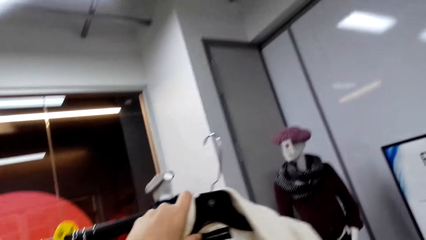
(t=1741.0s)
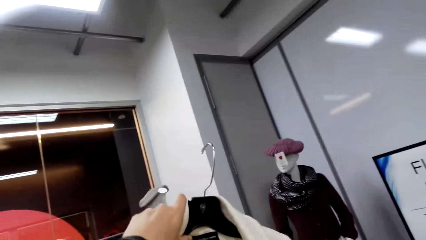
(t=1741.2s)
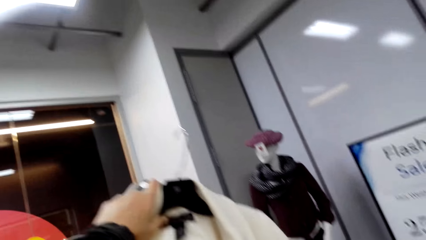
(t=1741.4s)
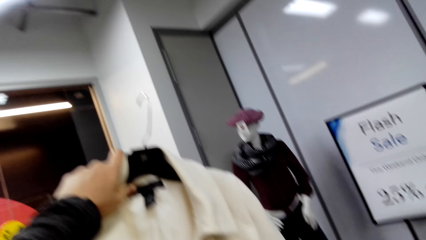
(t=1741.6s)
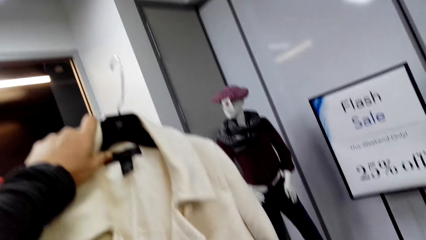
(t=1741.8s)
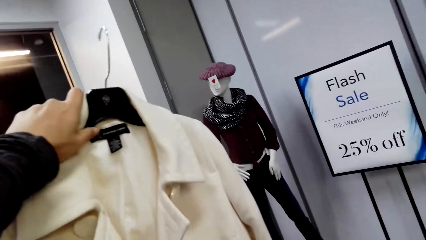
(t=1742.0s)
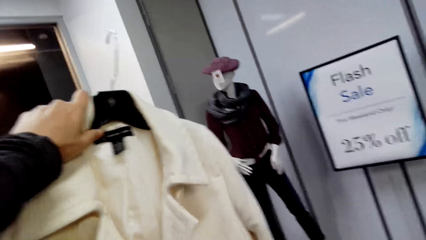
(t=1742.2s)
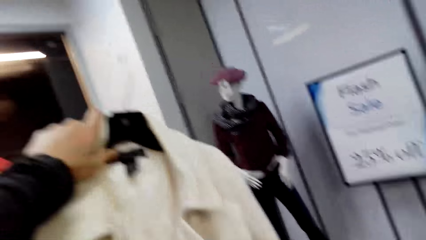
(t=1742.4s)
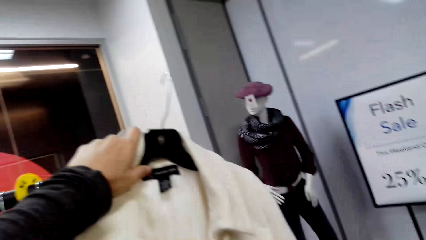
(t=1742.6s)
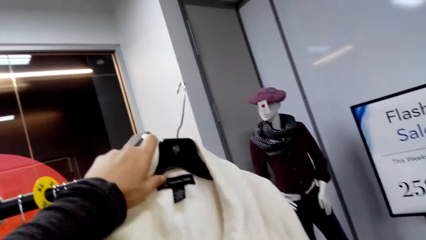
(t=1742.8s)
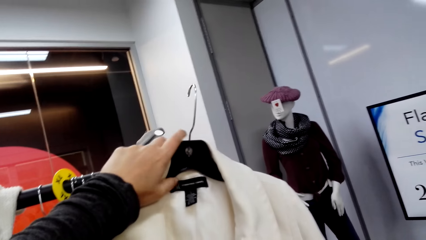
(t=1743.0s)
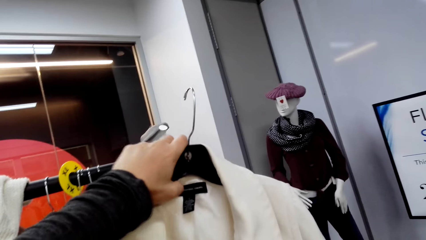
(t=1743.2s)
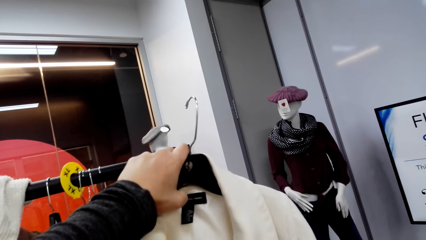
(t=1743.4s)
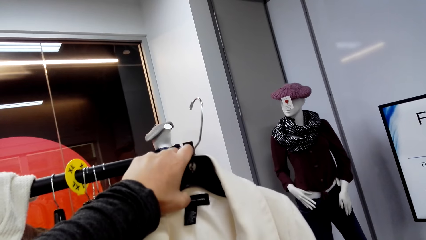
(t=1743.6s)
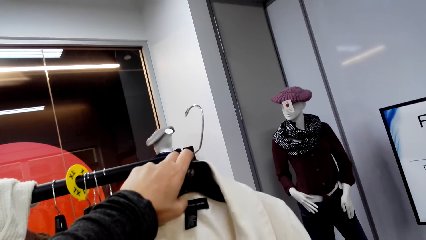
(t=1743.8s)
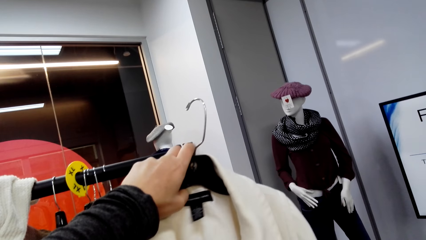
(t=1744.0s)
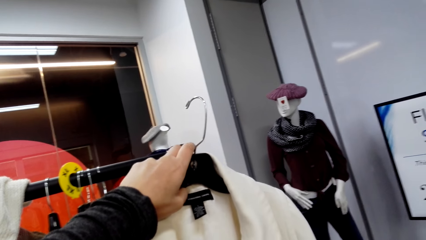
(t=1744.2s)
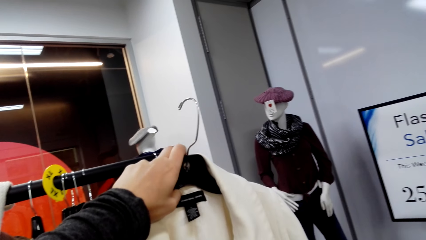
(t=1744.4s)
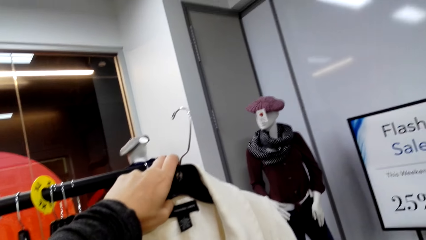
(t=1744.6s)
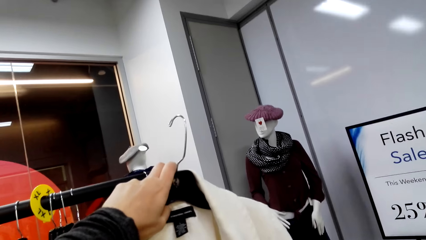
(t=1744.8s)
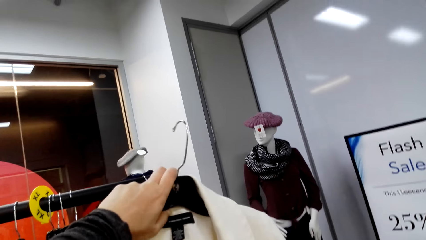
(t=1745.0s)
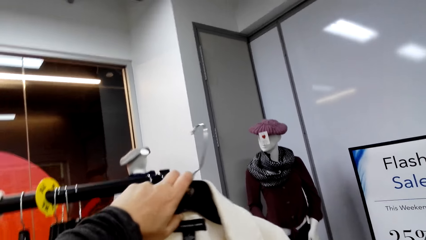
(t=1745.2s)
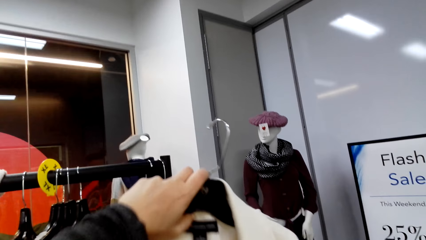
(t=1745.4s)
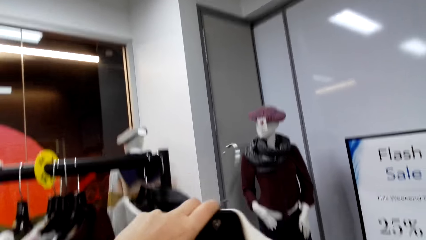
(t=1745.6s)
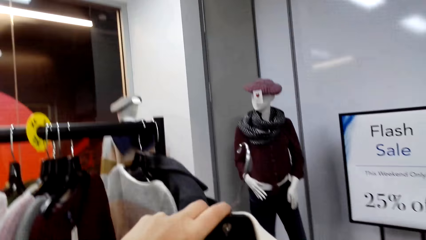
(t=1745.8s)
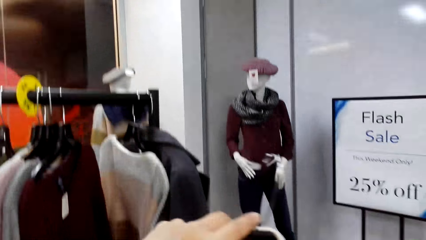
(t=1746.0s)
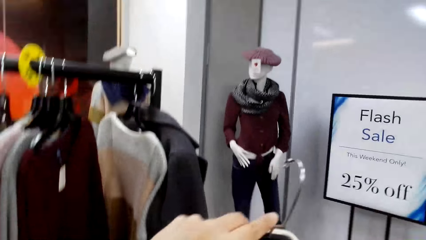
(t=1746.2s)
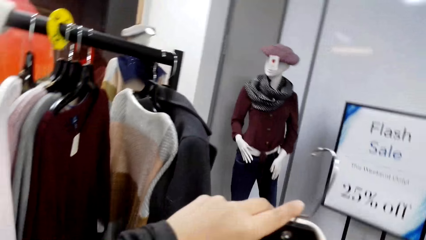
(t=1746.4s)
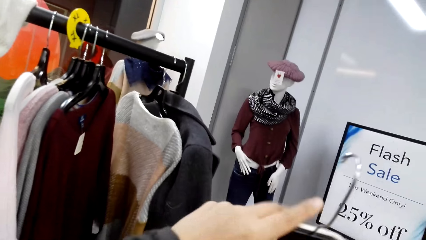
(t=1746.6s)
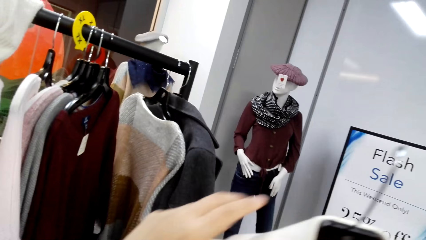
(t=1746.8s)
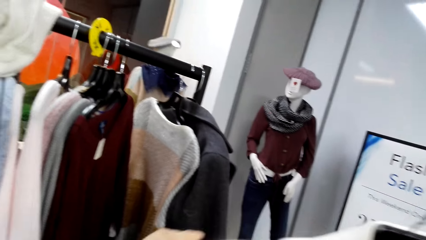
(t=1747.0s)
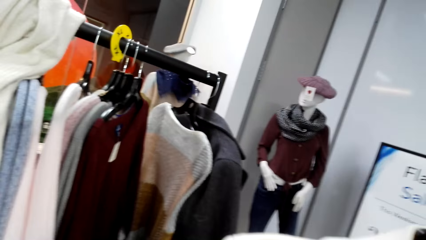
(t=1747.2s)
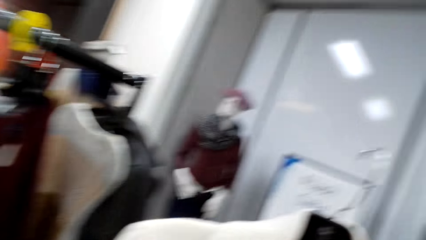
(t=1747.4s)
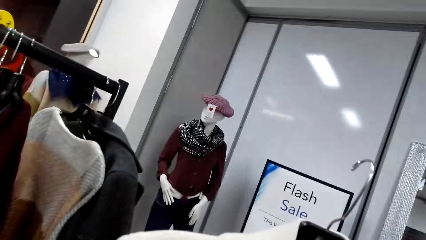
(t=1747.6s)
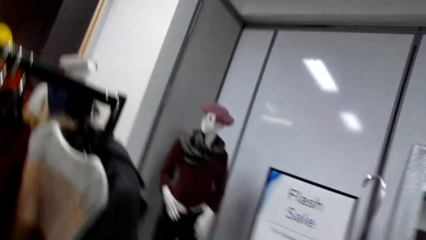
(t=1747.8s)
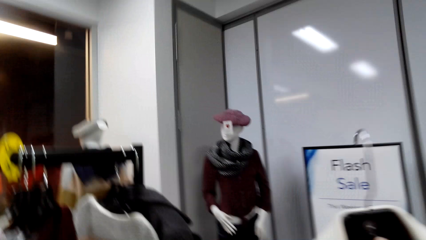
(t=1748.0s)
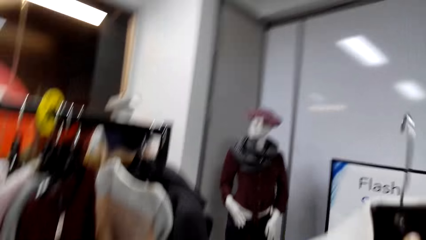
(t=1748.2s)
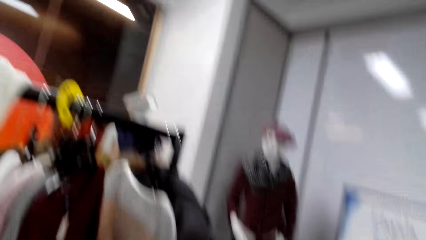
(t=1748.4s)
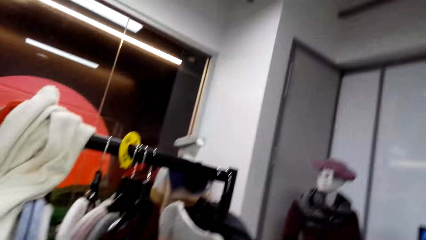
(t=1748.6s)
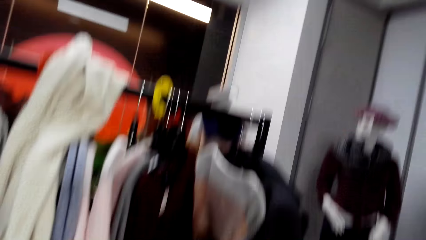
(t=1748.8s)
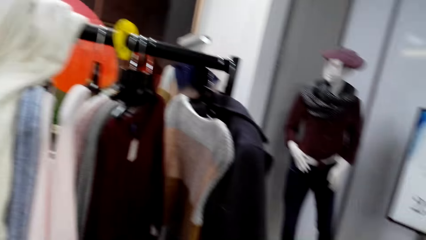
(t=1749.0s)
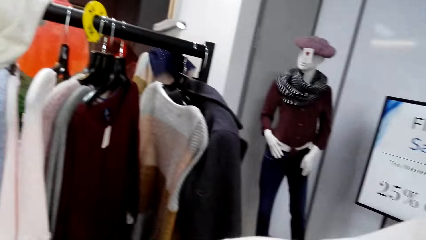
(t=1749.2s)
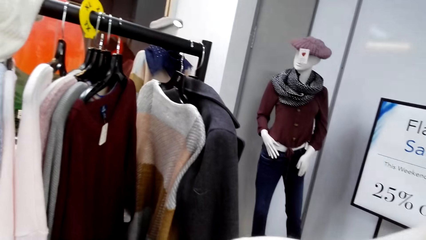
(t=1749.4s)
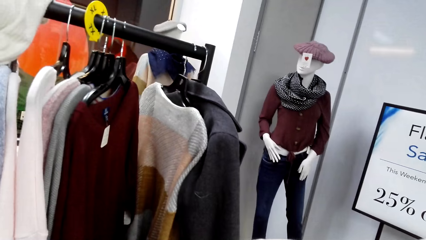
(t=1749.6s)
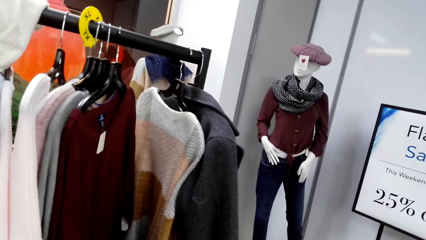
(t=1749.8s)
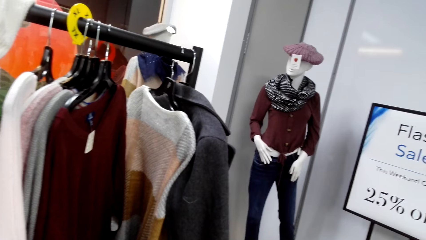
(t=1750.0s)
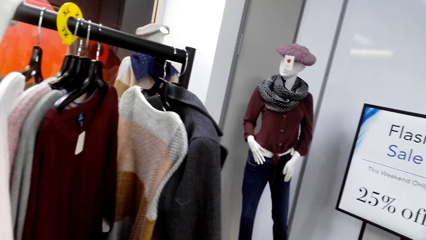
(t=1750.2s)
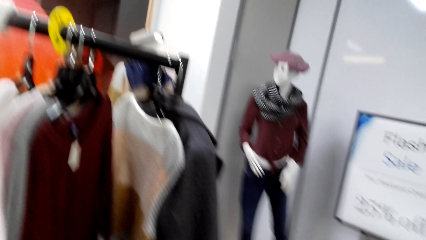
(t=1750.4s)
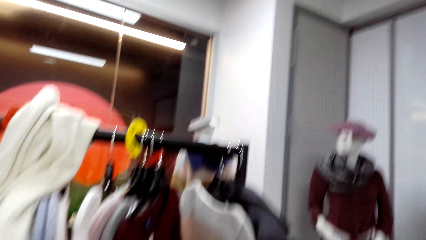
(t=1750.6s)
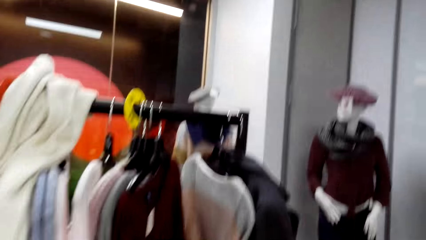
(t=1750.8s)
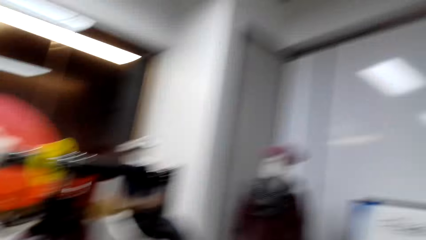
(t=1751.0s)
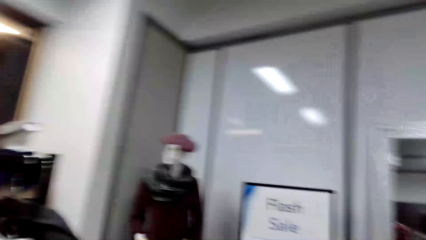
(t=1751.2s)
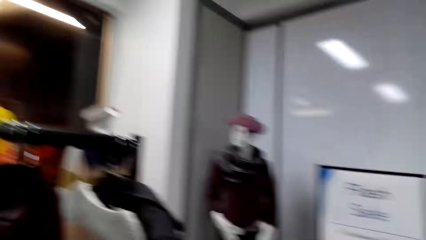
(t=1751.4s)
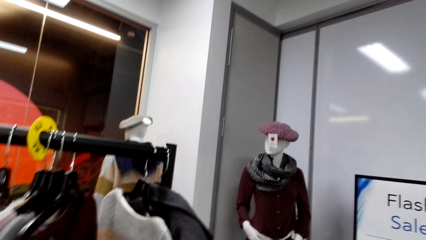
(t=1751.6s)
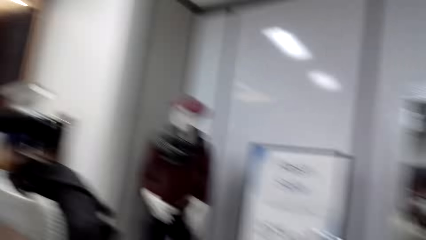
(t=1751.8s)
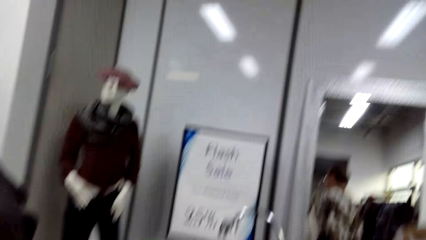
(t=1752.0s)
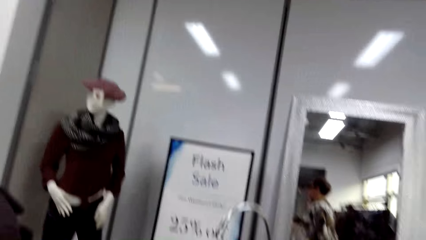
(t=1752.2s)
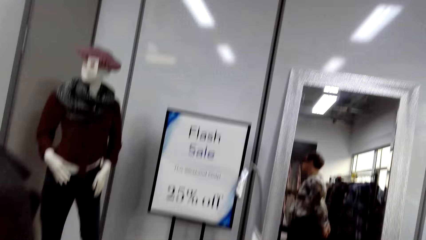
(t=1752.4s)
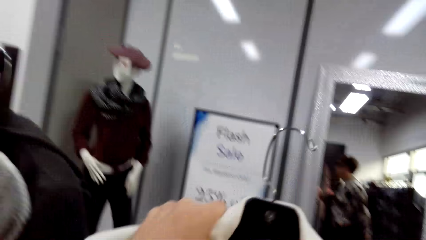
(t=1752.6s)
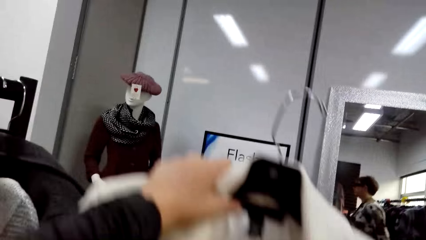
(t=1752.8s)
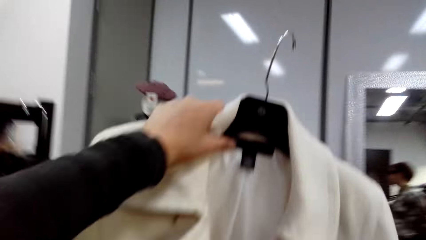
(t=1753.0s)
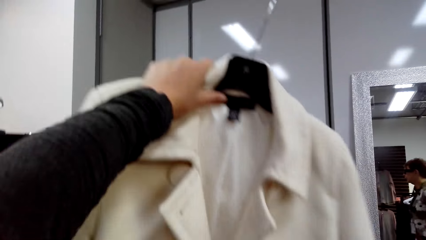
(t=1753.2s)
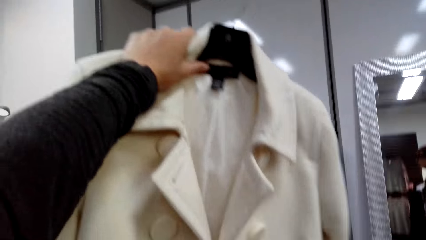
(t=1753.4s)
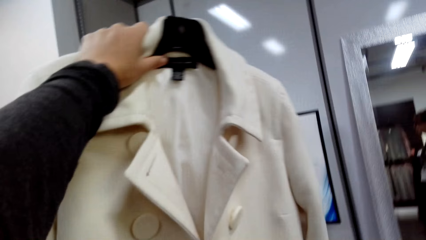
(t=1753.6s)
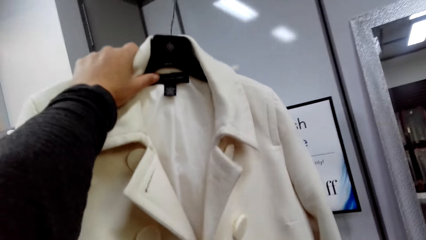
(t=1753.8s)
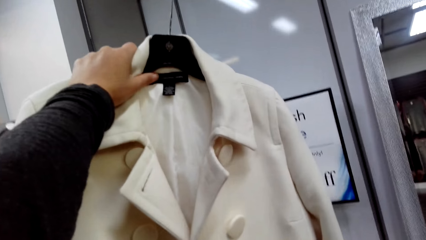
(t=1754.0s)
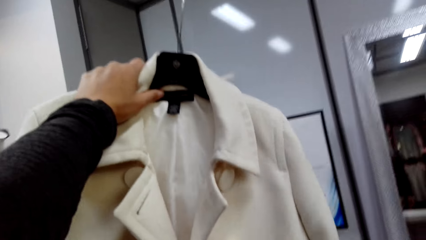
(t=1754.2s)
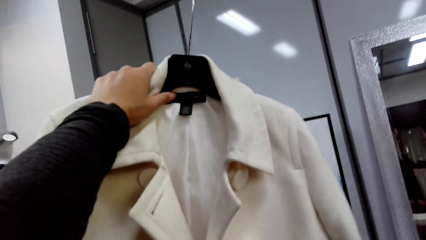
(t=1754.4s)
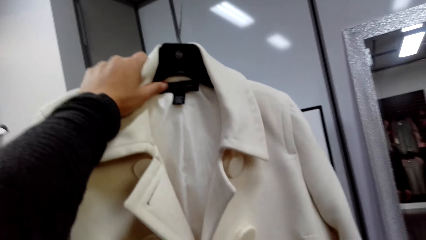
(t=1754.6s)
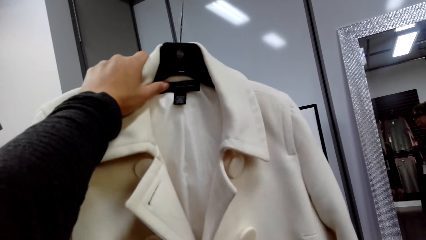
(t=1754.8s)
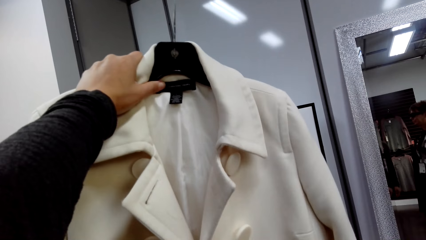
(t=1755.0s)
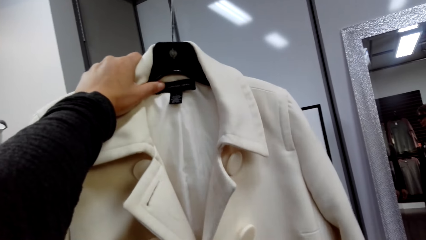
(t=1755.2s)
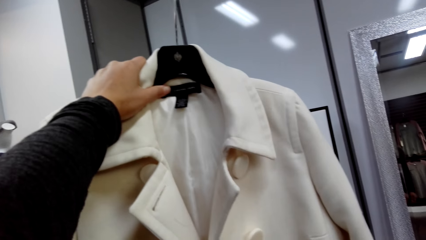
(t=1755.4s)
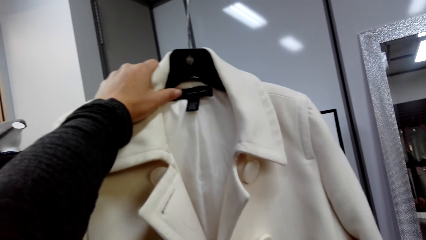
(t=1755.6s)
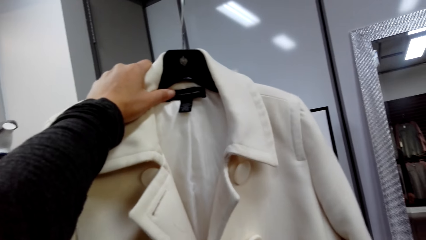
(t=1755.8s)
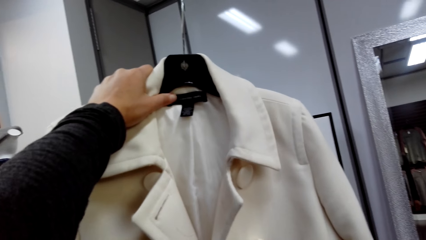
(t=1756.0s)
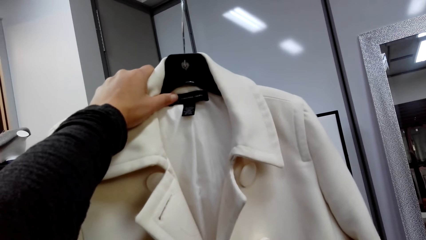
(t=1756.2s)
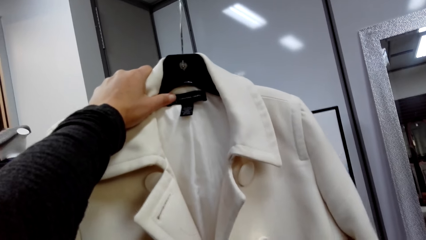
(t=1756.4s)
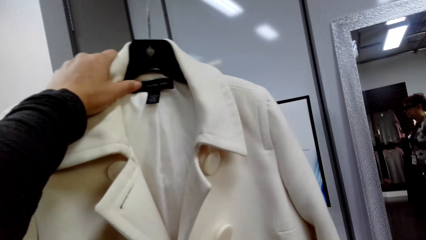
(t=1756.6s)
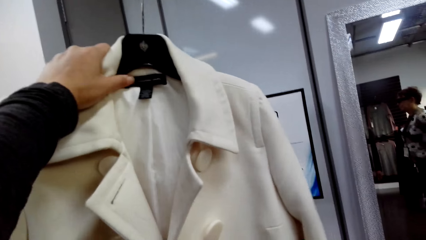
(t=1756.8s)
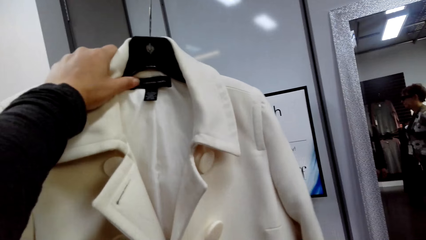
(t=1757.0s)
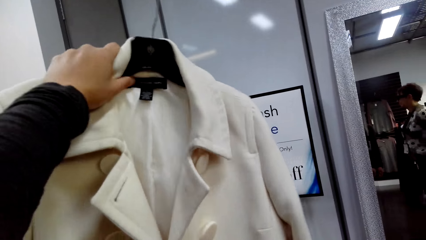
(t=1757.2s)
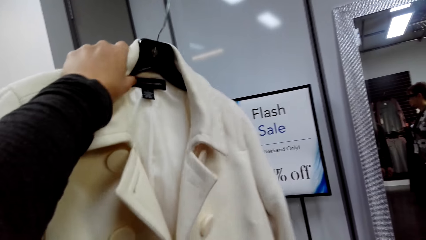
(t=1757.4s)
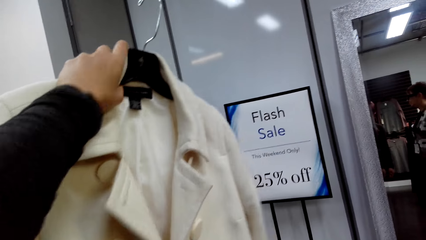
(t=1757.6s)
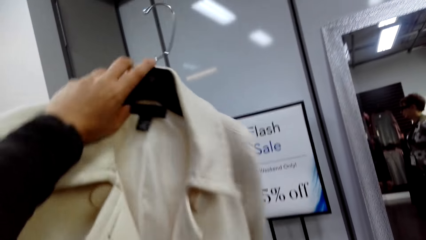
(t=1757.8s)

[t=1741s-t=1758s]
The camera wearer lifts a coat. They lift the coat again.
